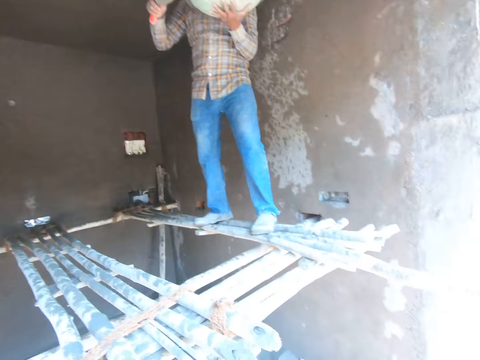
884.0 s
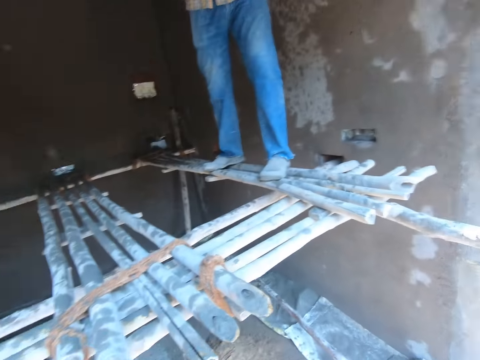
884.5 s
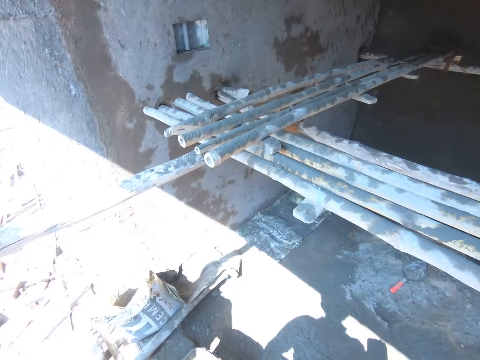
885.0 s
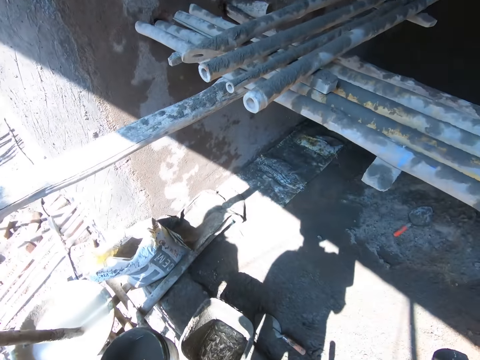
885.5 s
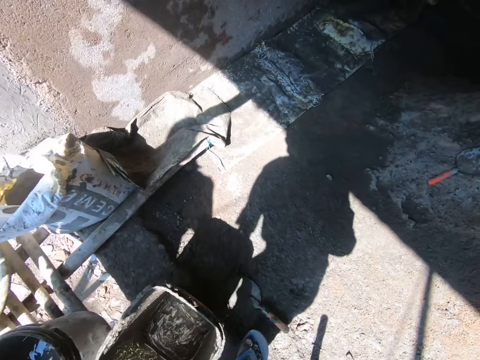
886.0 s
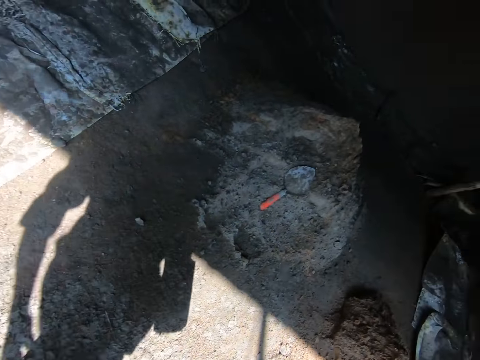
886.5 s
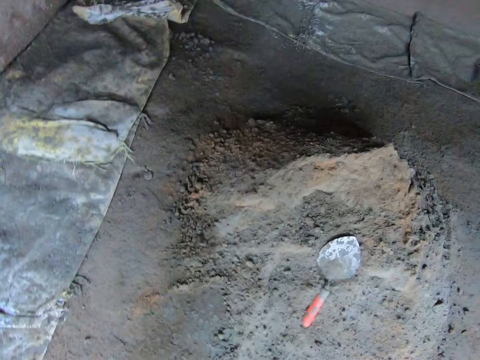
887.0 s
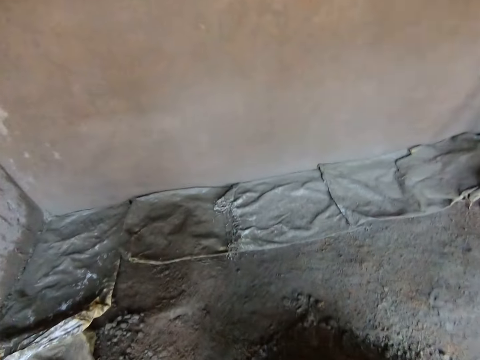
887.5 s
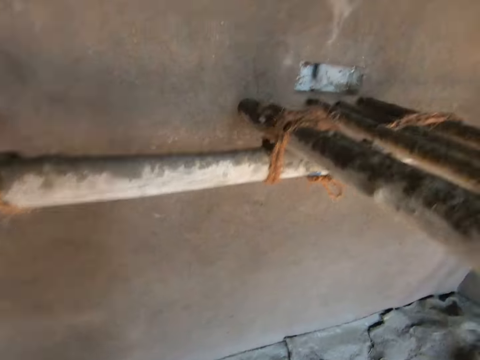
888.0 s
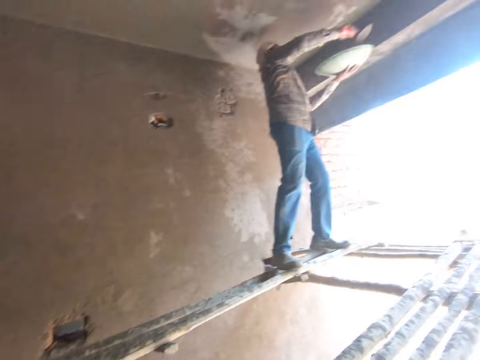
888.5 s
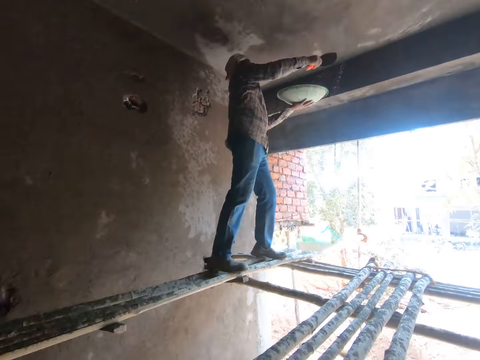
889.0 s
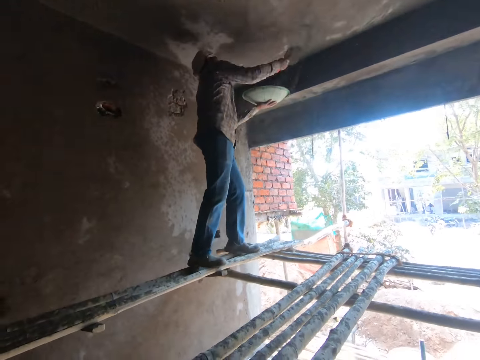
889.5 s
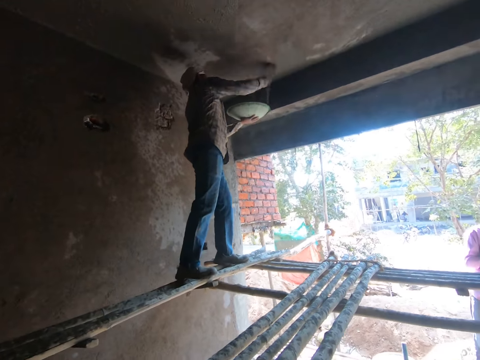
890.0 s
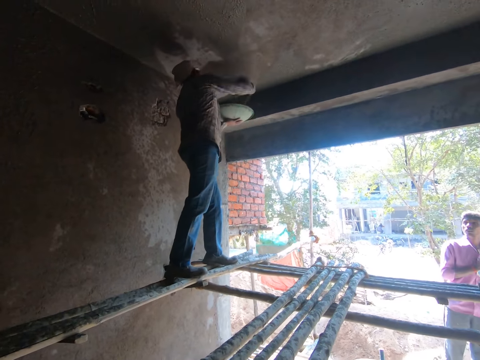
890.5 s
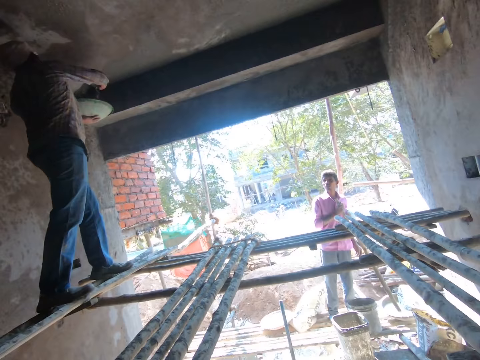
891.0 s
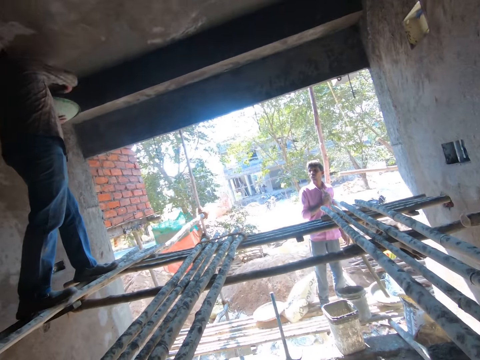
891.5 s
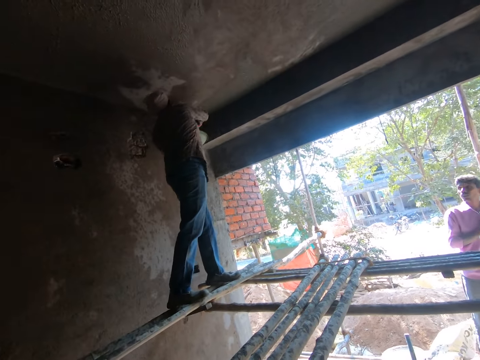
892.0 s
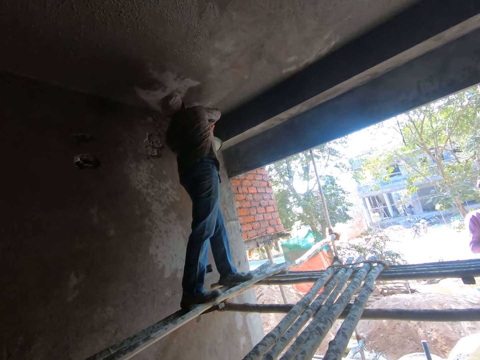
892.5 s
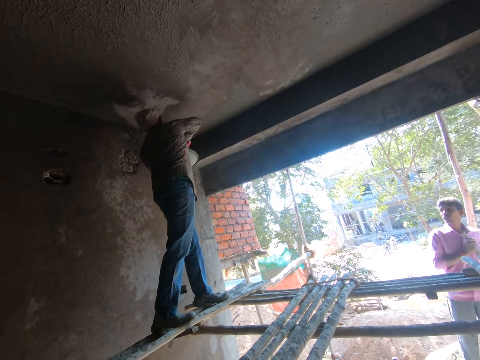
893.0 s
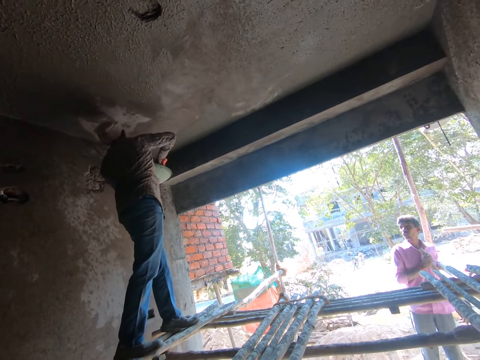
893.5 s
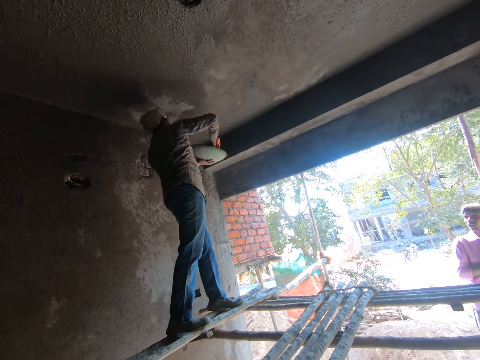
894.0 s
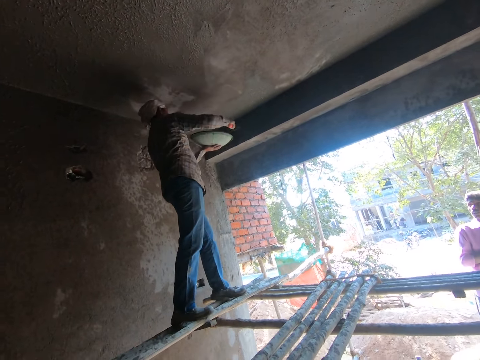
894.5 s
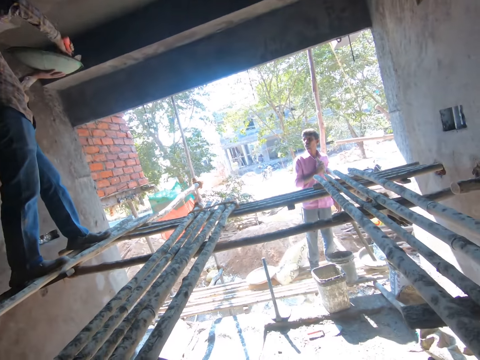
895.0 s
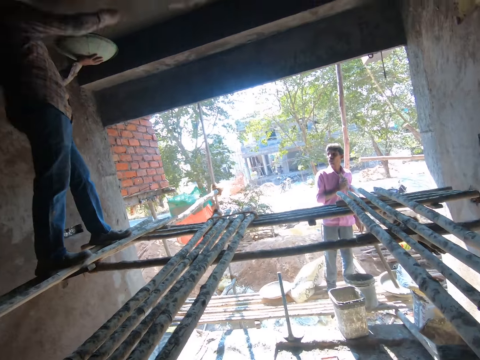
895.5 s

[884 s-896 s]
The camera wearer walks around. They look around.

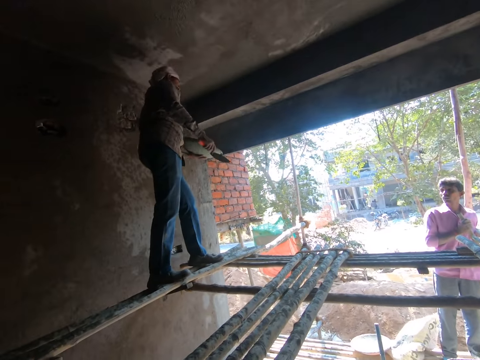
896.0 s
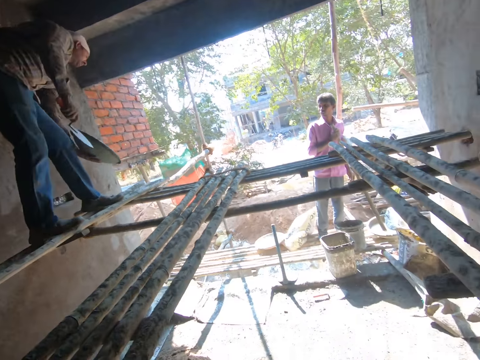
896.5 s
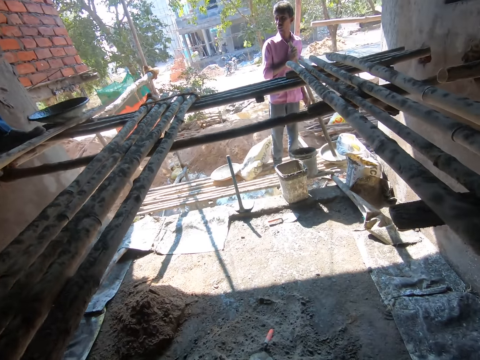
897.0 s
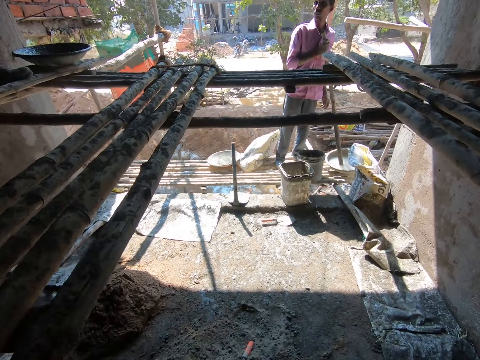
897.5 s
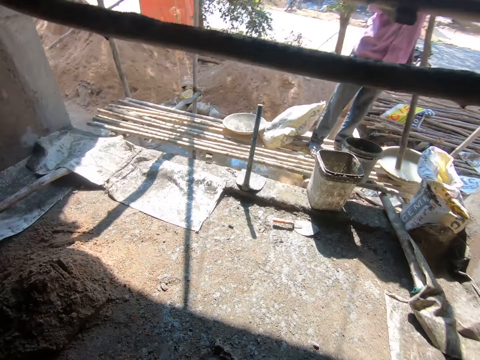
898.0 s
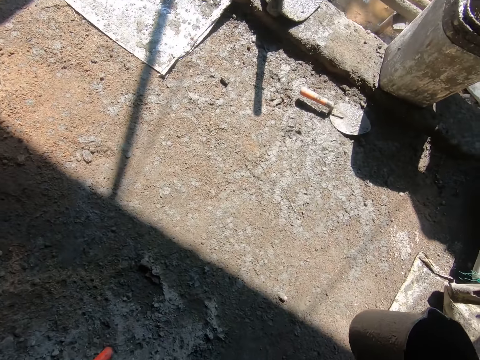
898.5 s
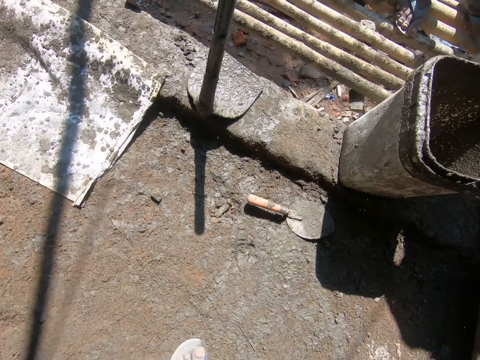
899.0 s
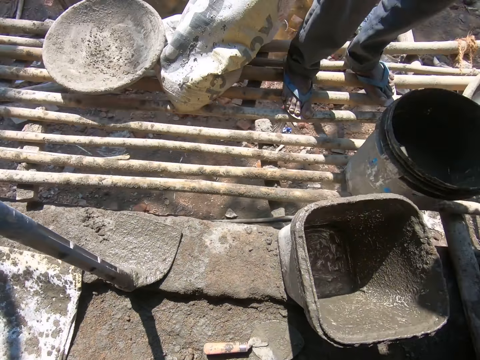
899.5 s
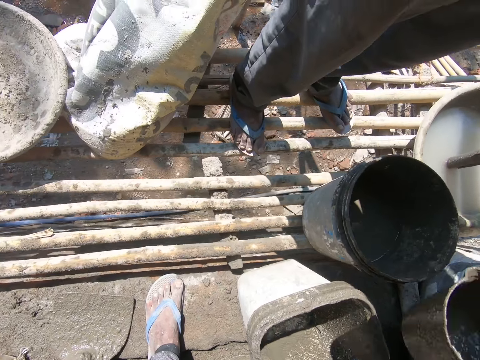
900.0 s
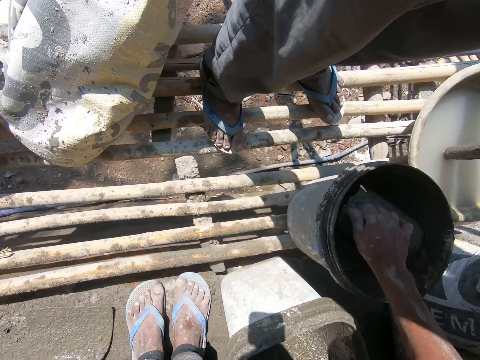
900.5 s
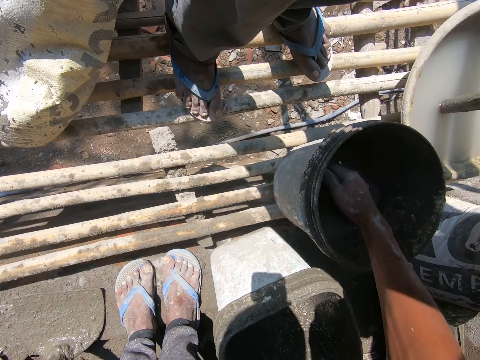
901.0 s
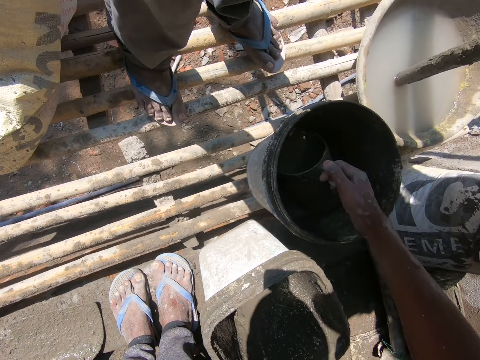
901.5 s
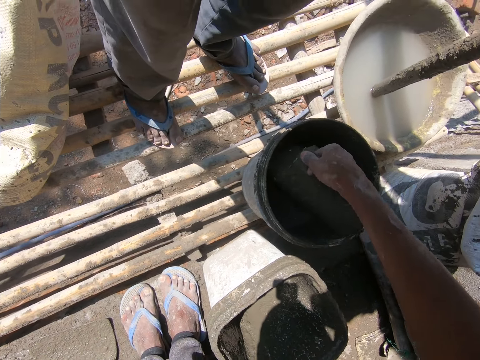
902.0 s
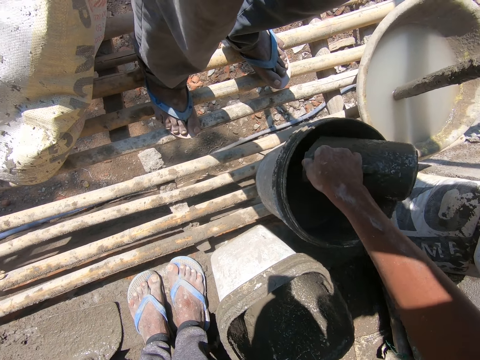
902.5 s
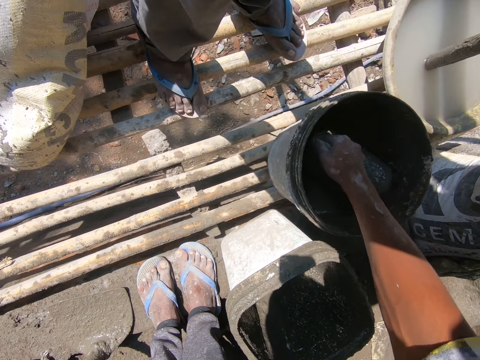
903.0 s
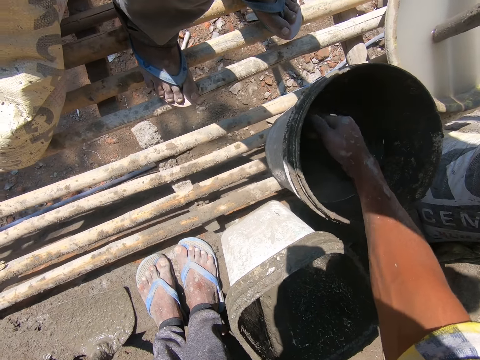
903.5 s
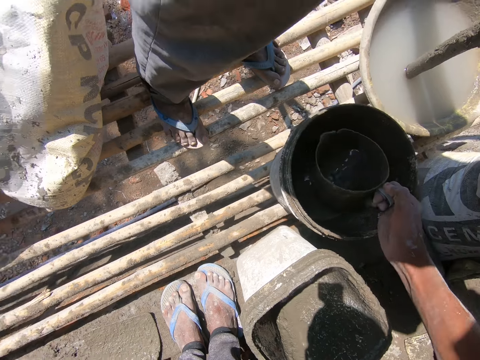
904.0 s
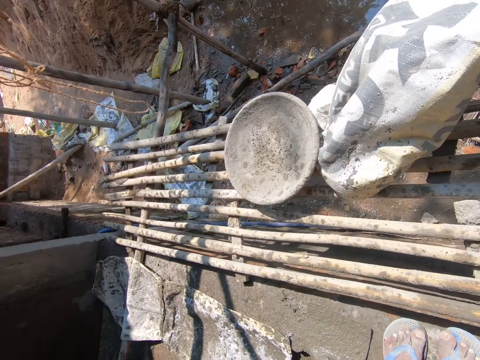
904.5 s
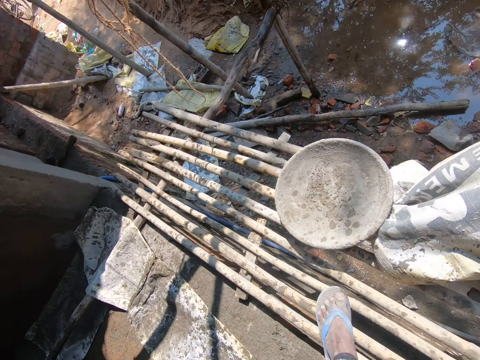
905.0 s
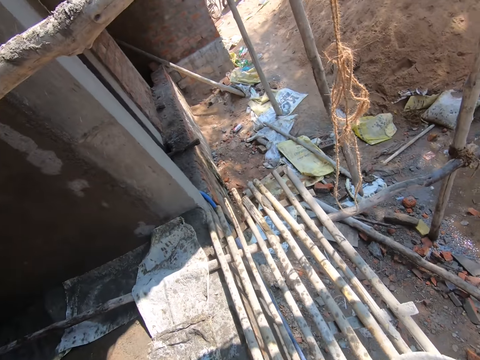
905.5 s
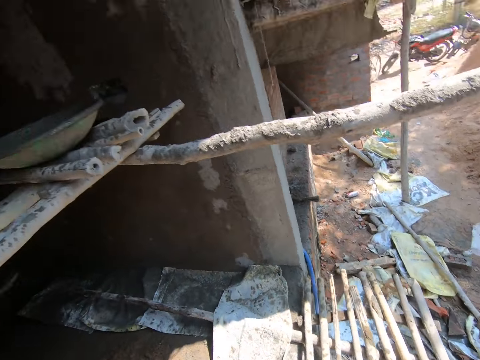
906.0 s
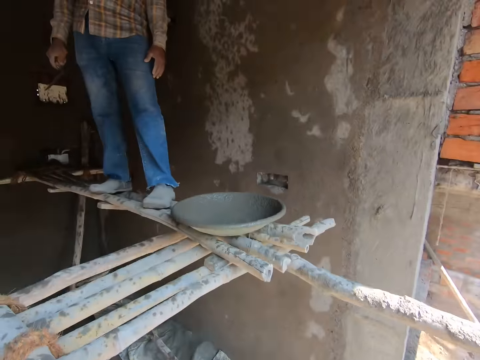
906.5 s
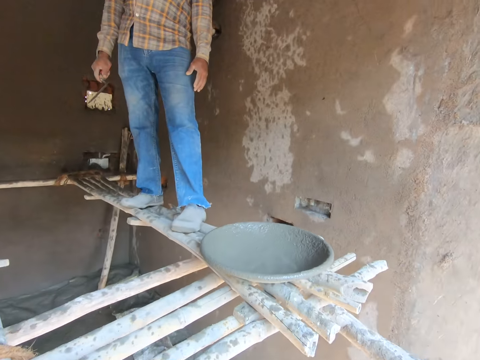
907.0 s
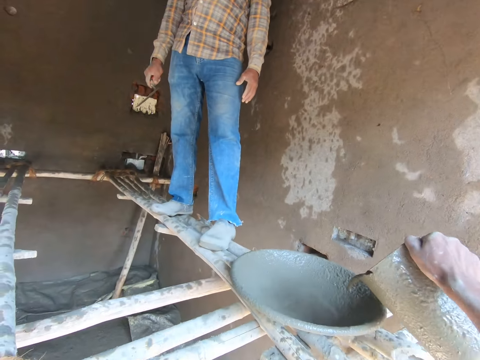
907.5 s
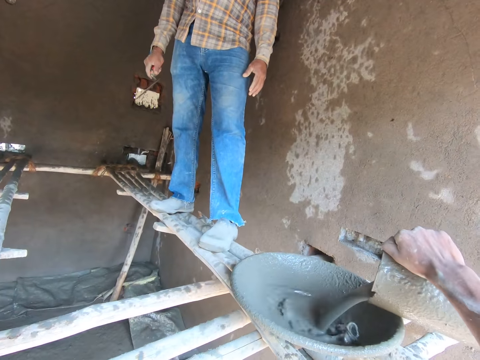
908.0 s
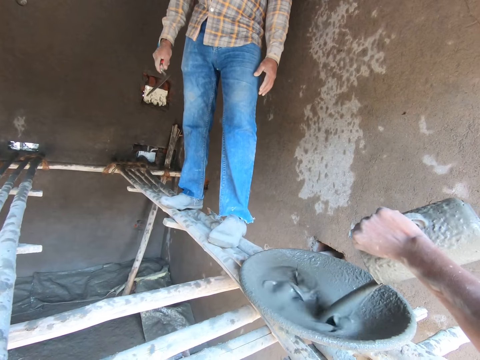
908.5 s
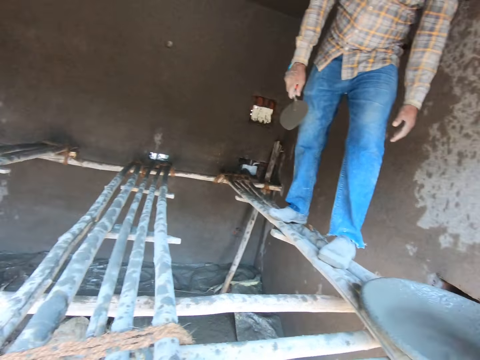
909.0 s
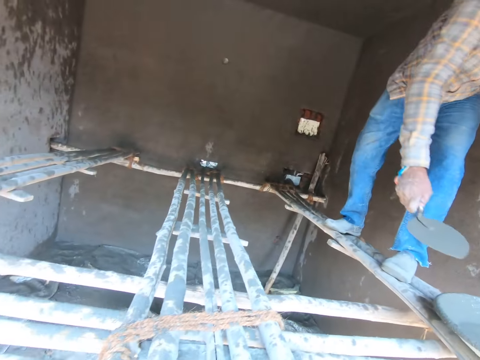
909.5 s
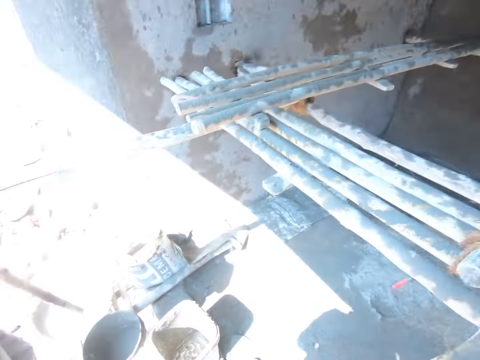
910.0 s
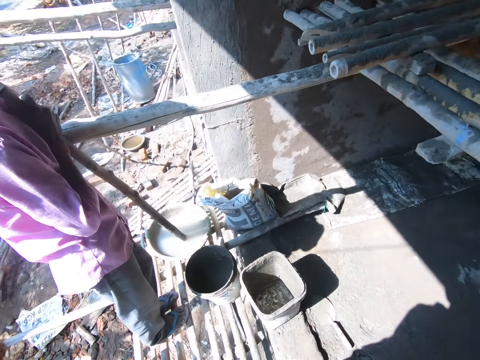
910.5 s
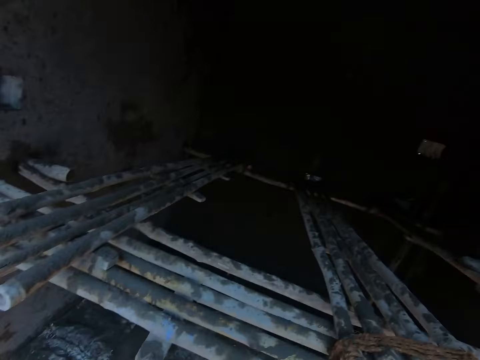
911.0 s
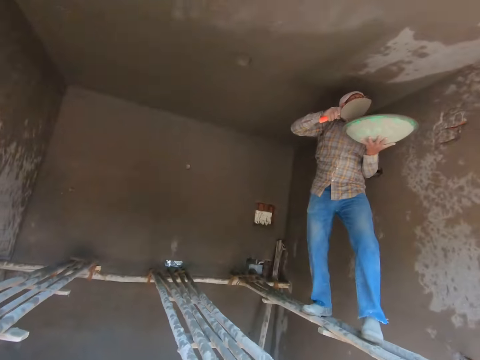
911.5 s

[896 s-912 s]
The camera wearer walks around the construction site. They fetch cement slurry with a jug. They pour the cement slurry into the bucket. They fetch cement slurry with the jug. They walk around. They pour the cement slurry into the tasla.
